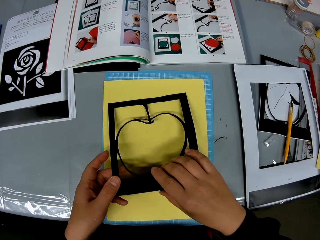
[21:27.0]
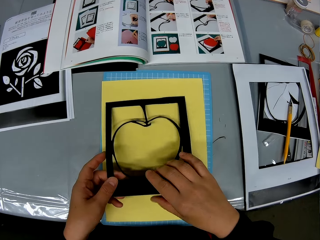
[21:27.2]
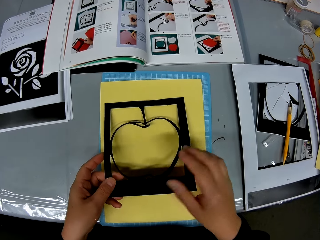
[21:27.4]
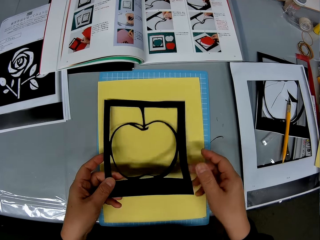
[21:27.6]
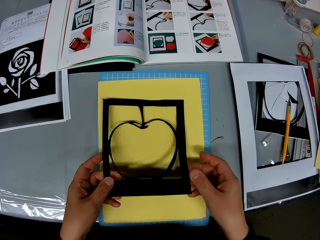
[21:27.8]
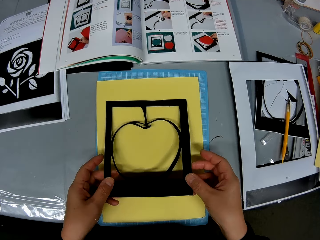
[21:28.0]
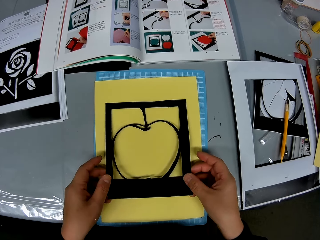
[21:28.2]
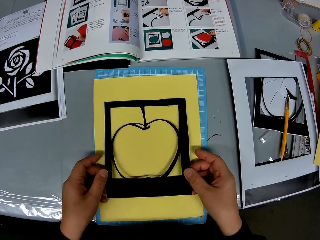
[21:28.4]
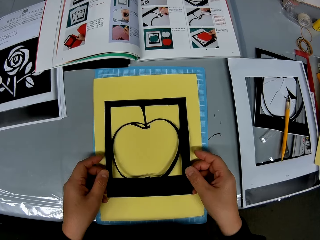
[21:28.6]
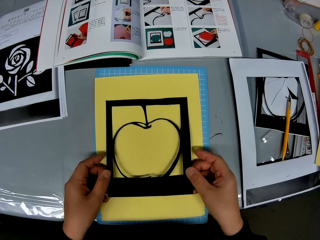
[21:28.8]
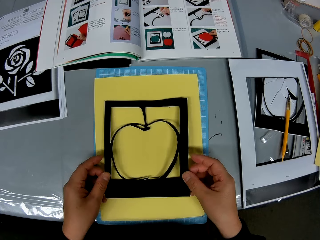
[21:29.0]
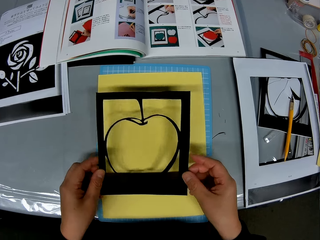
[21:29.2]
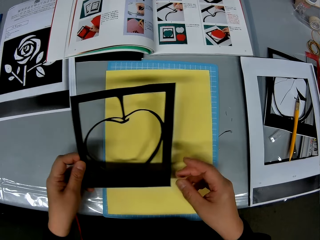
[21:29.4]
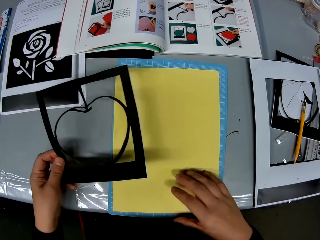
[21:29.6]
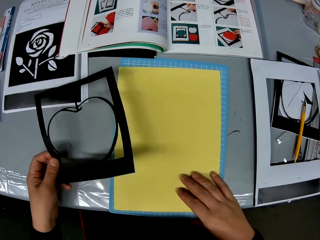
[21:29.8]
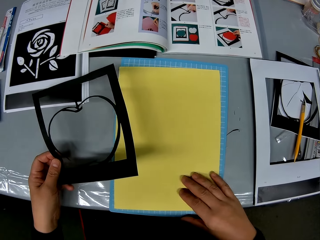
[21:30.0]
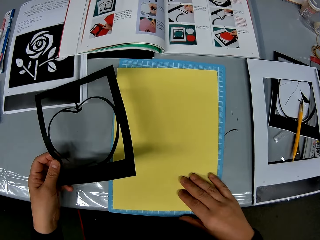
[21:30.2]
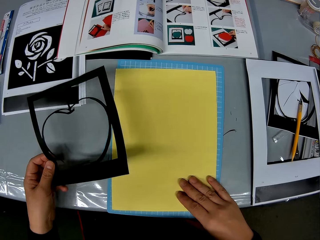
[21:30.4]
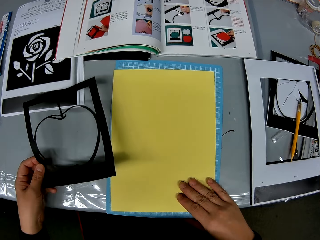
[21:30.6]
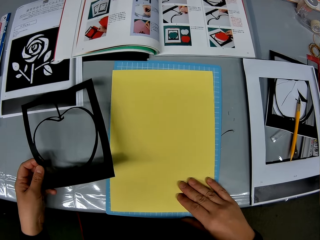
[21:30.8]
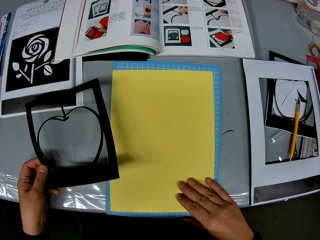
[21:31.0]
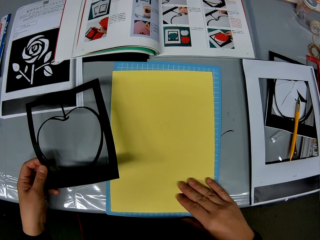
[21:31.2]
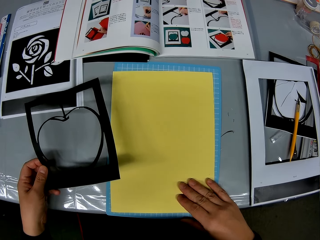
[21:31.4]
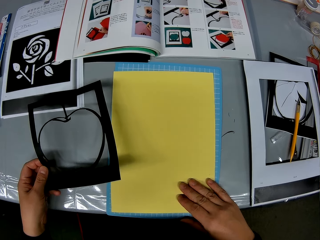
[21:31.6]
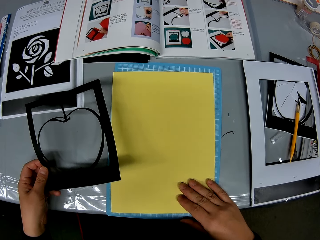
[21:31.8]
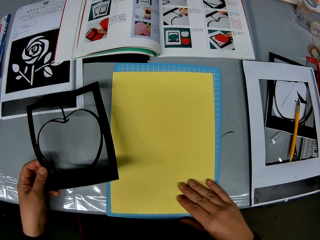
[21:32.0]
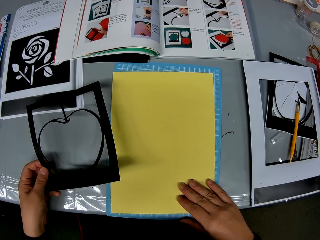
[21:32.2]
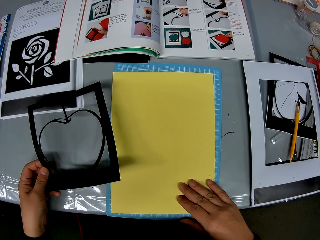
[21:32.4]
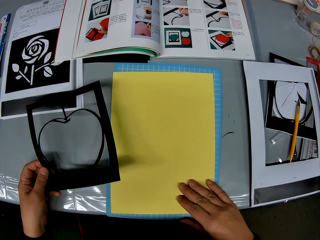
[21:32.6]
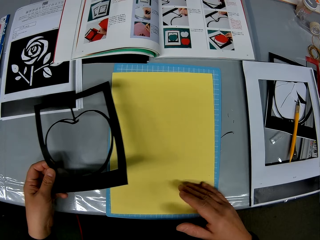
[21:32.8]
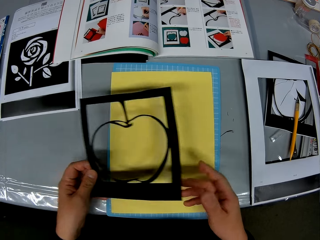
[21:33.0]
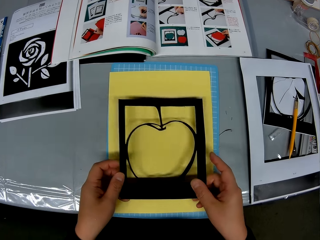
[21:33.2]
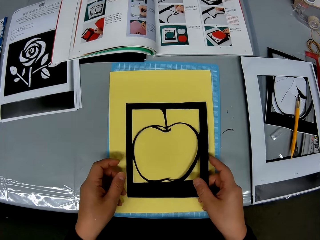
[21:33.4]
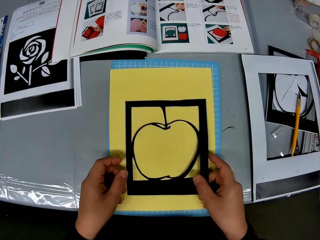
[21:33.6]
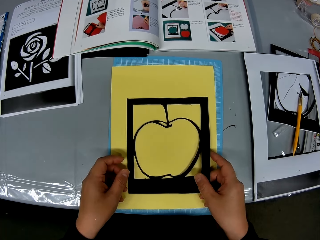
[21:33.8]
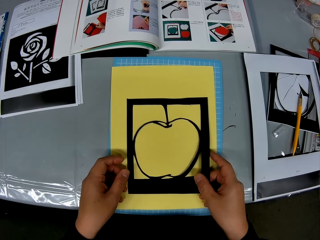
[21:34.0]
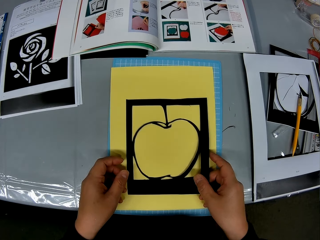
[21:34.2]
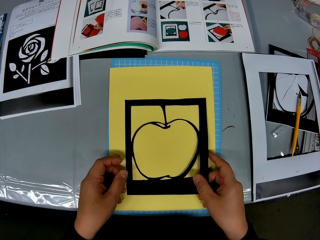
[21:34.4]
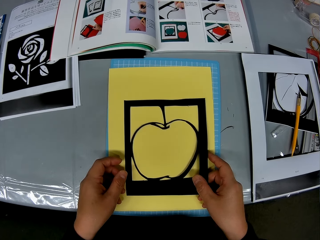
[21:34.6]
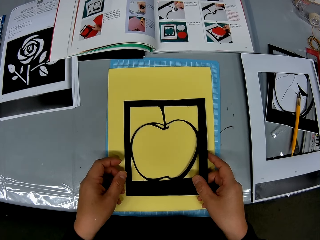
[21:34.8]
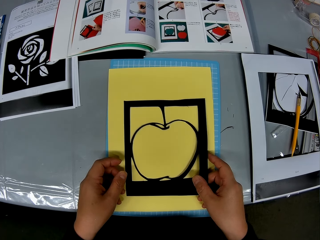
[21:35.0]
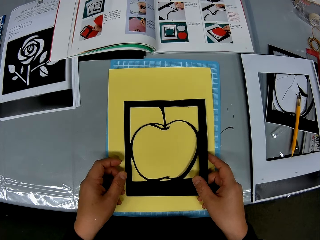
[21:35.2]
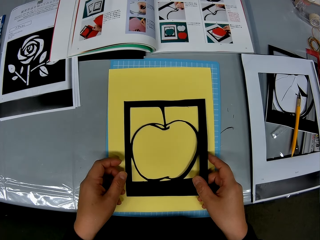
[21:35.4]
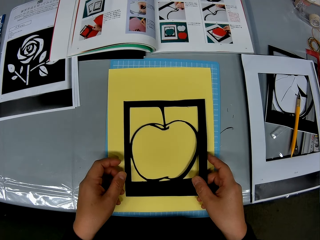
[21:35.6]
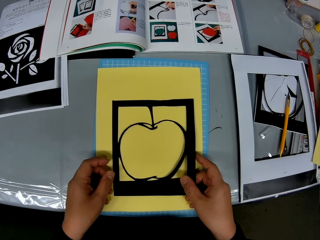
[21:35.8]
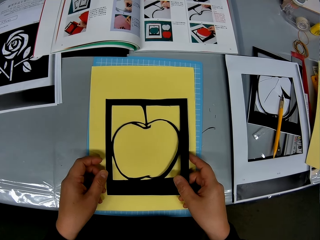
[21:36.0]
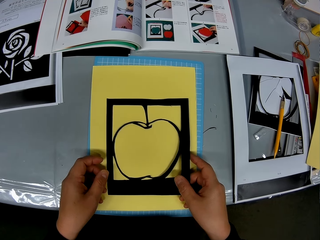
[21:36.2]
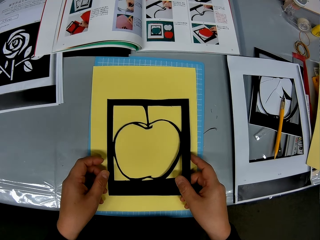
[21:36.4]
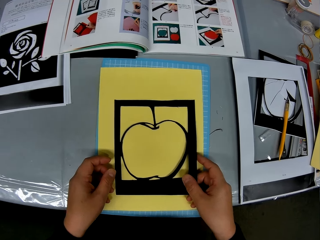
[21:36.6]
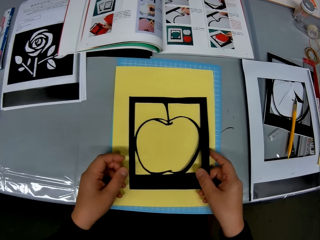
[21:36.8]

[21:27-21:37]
The camera wearer places the craft on the craft sheet. They lift the drawing. They adjust the craft sheet with the right hand. They stare at the drawing. They place the craft back on the craft sheet.

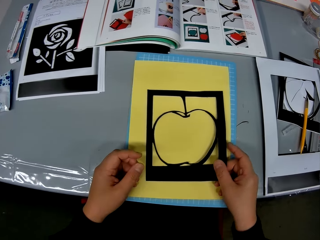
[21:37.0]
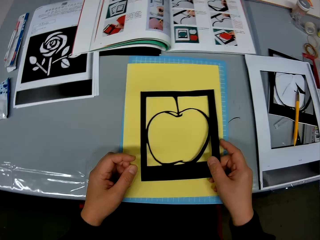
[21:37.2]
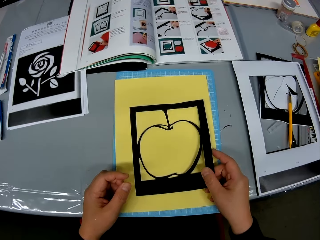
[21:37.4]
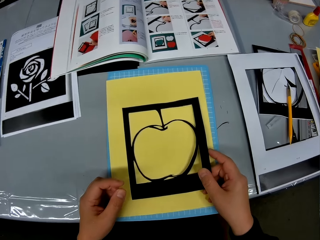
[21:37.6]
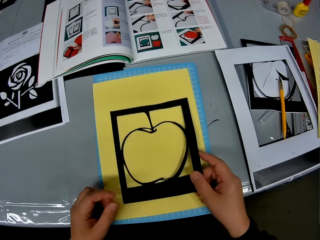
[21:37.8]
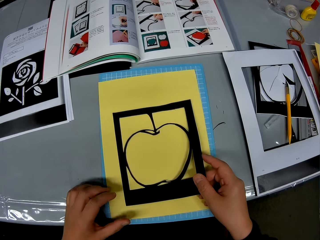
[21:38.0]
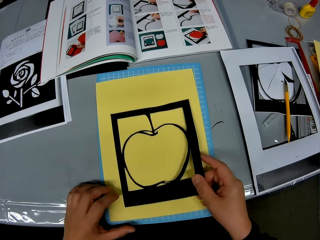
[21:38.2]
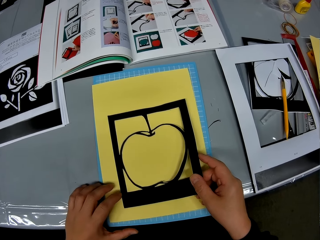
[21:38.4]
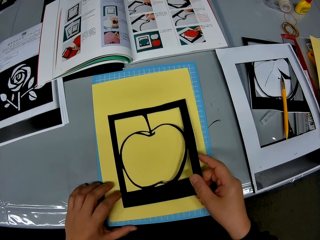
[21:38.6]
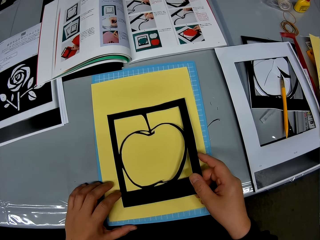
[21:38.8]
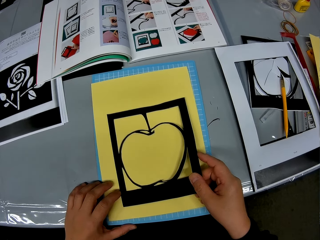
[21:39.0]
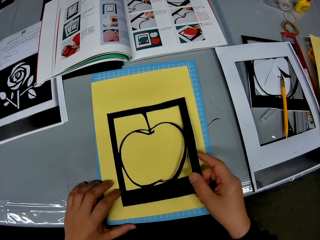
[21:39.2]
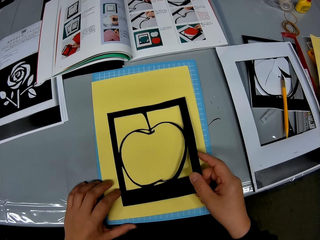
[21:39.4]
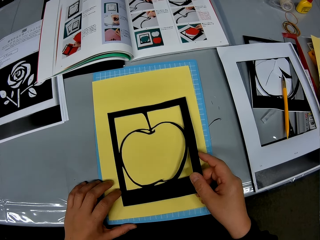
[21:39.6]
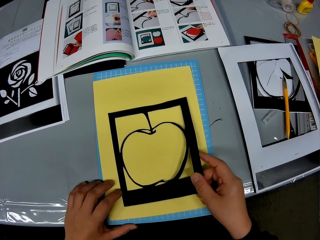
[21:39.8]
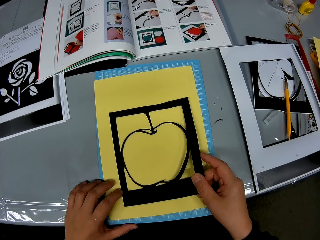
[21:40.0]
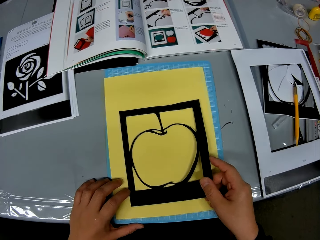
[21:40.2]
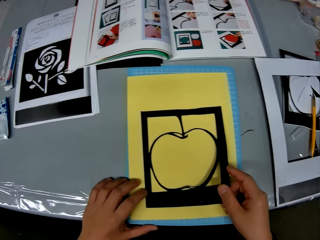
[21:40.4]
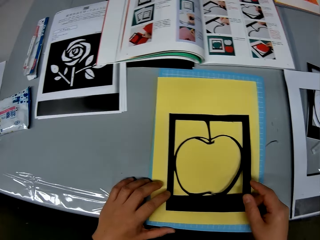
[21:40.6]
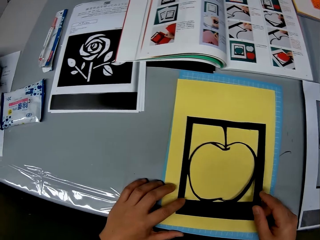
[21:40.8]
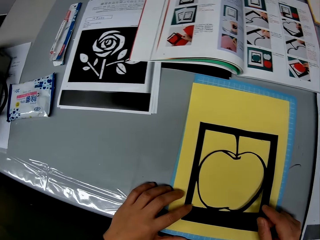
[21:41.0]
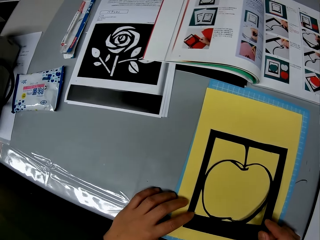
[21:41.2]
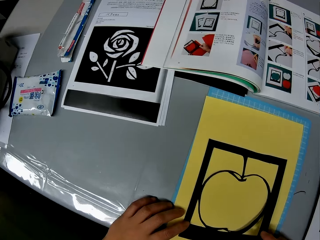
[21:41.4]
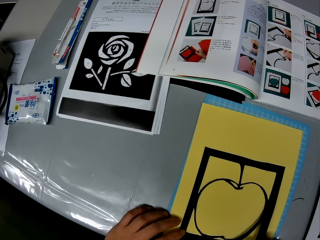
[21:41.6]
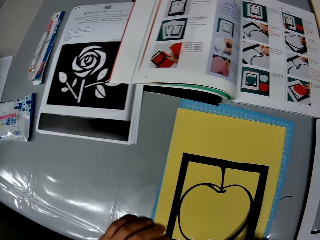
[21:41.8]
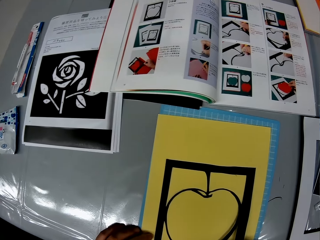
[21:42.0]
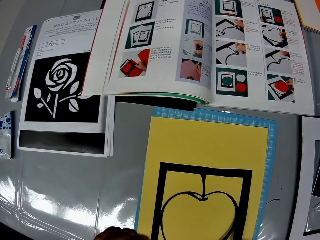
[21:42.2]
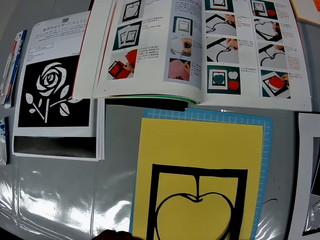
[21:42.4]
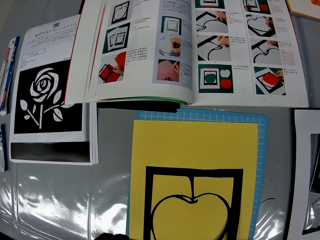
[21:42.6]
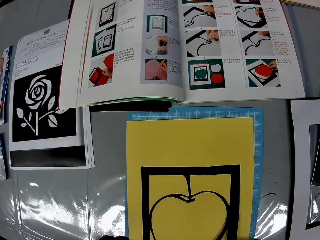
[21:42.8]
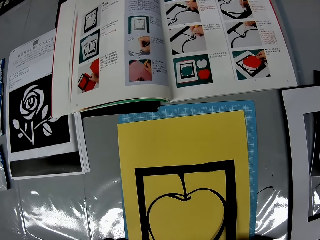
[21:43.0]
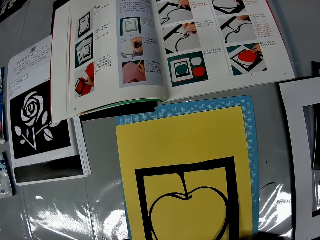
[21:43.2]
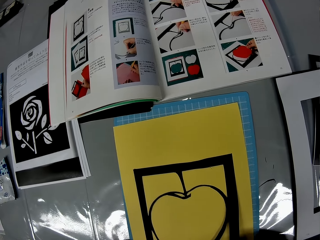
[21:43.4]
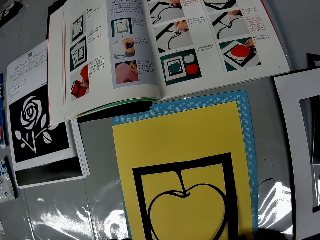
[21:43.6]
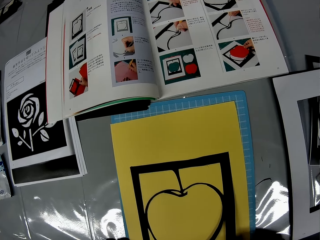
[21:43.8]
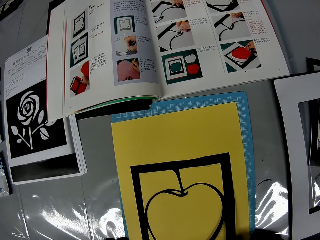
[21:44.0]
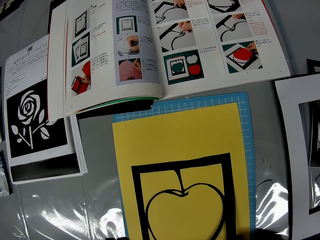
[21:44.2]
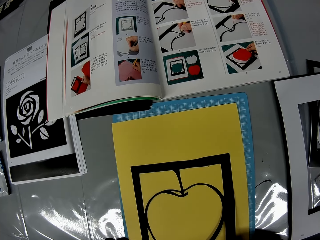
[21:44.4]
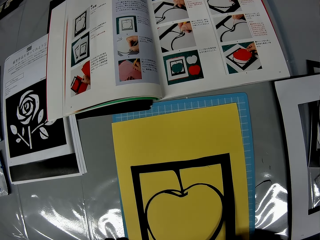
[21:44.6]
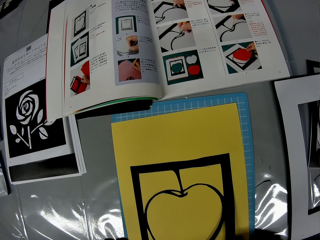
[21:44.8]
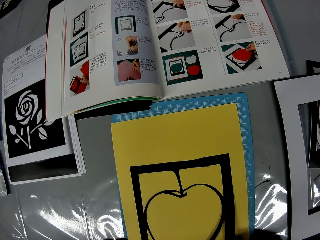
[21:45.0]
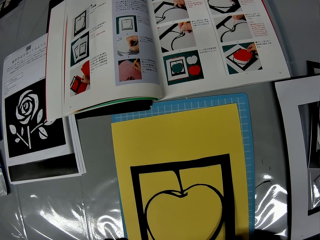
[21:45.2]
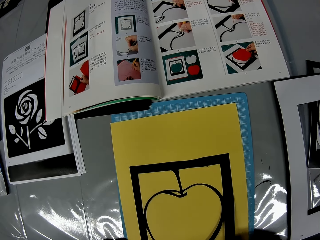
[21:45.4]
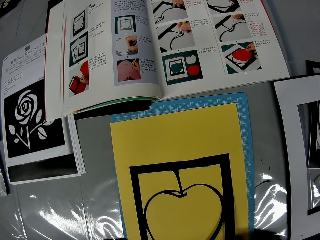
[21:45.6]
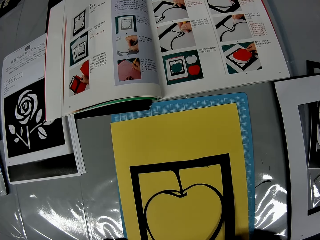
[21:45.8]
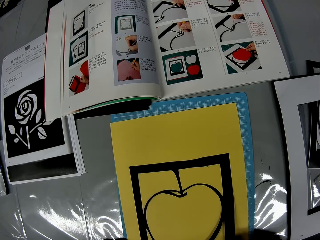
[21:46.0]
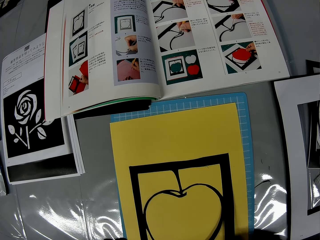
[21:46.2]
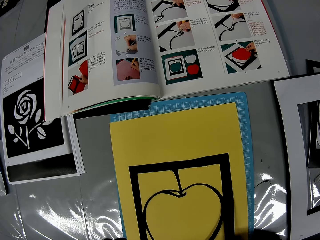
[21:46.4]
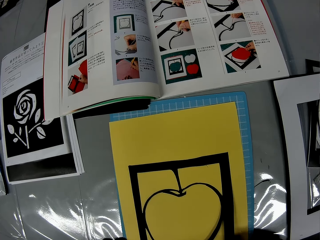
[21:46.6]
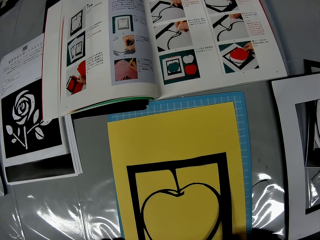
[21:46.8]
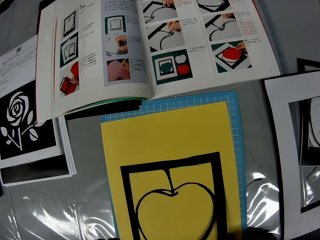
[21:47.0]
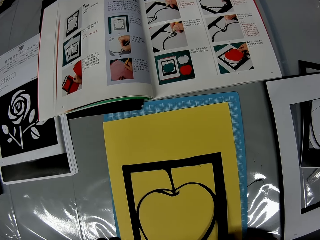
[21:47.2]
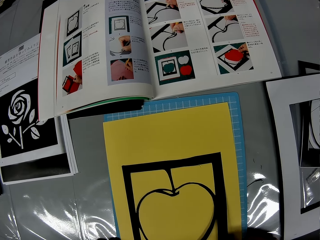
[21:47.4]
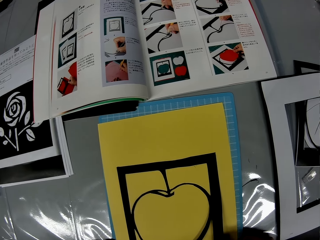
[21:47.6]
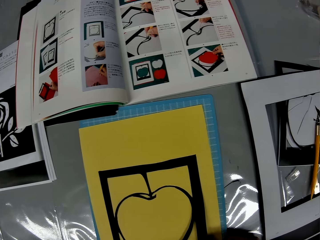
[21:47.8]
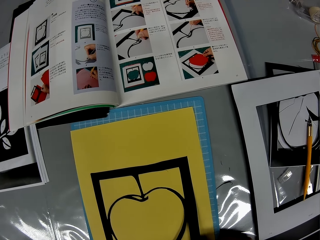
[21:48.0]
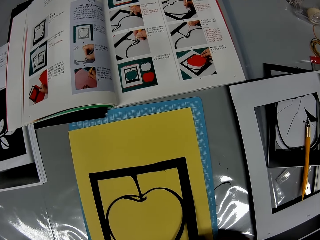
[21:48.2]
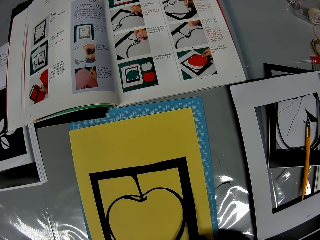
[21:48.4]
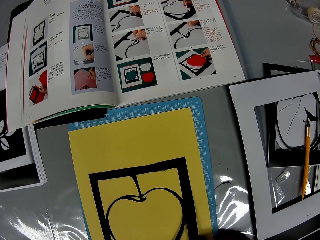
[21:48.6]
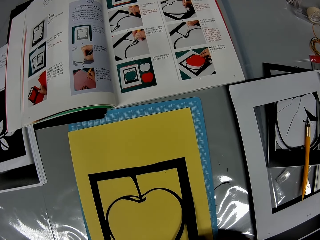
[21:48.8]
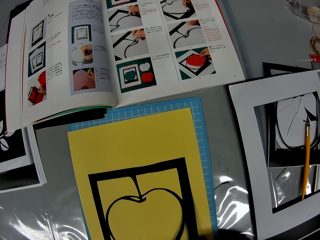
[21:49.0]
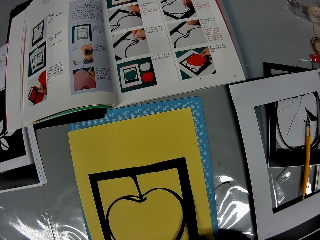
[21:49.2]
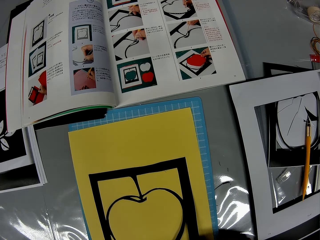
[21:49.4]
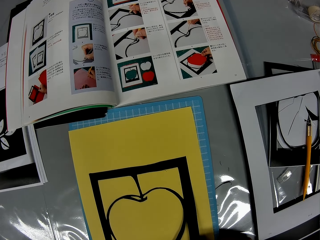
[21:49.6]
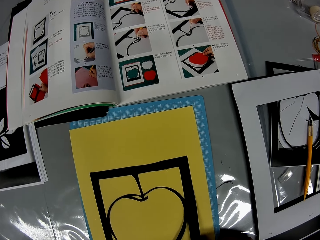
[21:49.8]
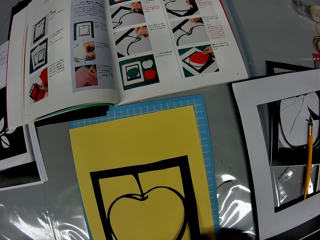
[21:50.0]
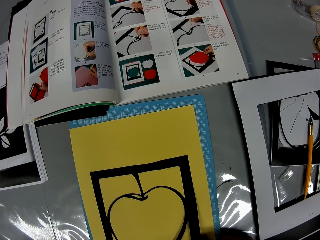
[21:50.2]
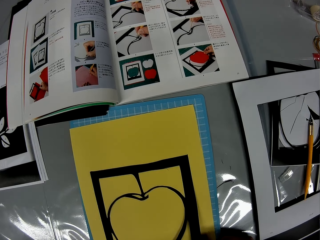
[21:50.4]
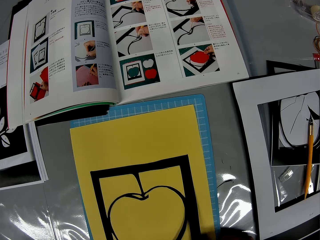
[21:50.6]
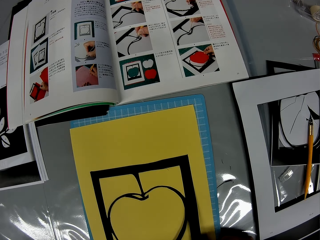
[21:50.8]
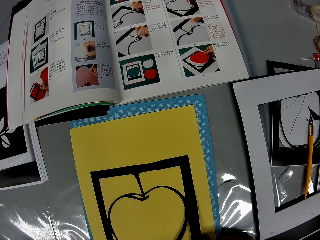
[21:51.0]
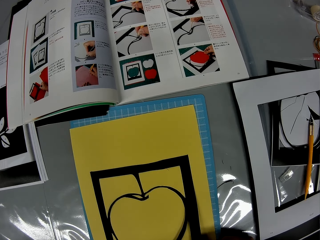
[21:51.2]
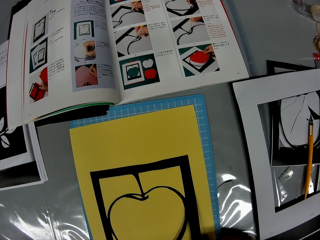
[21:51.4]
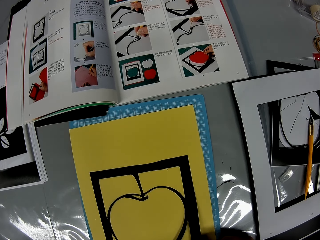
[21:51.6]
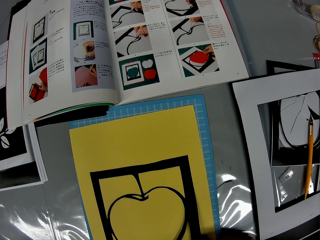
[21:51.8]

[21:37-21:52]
The camera wearer adjusts the craft on the craft sheet. They read from the book on the table.
